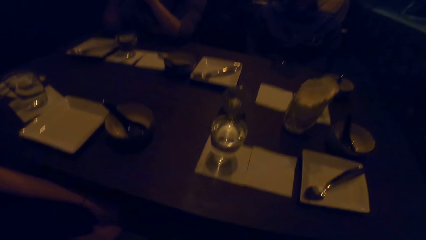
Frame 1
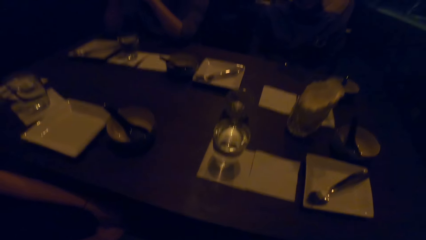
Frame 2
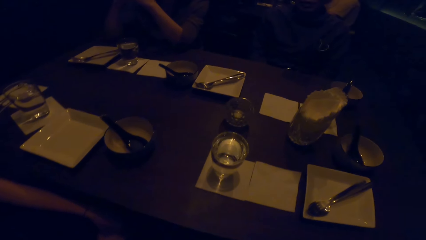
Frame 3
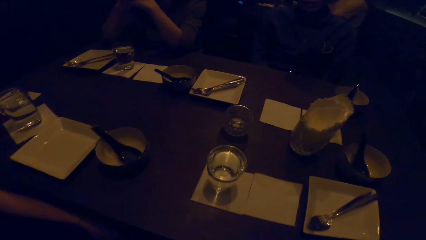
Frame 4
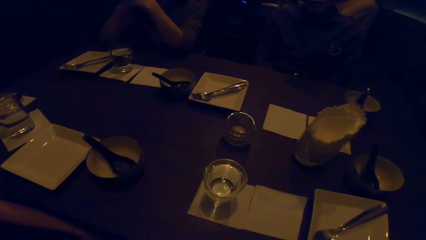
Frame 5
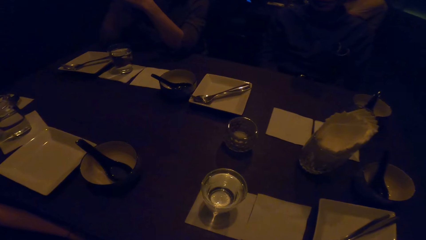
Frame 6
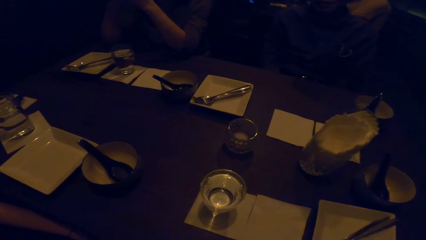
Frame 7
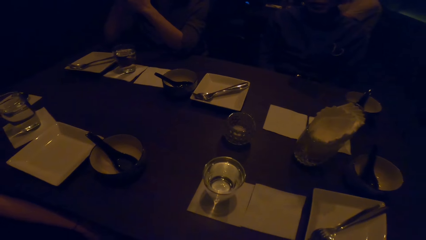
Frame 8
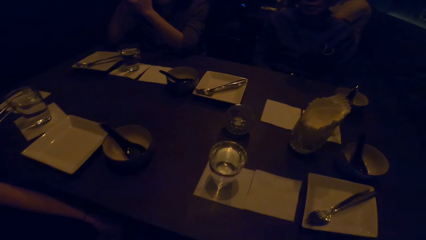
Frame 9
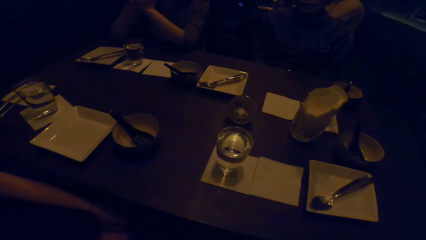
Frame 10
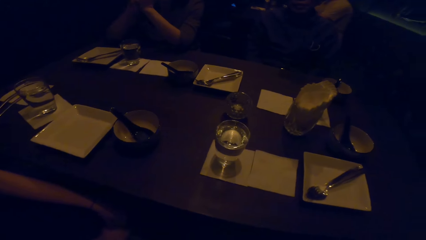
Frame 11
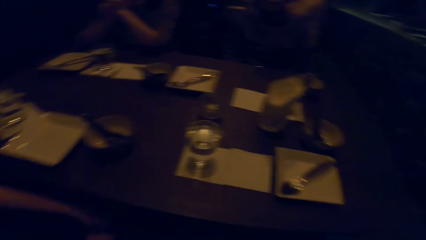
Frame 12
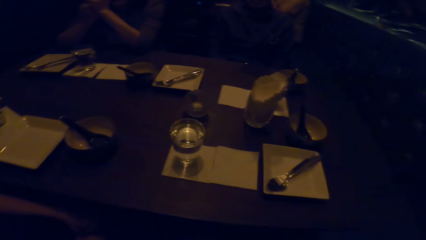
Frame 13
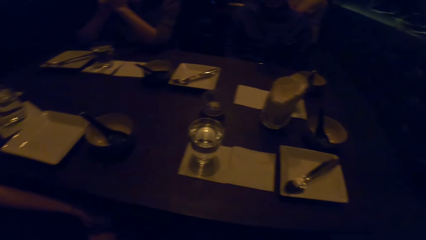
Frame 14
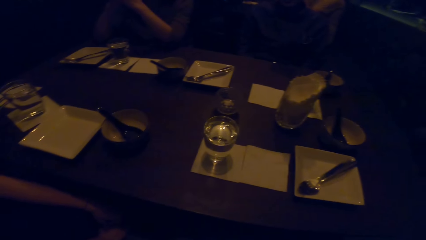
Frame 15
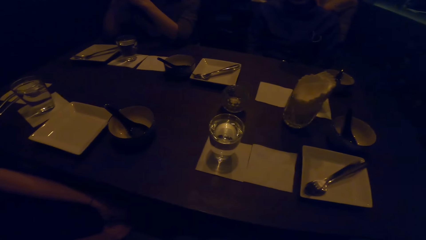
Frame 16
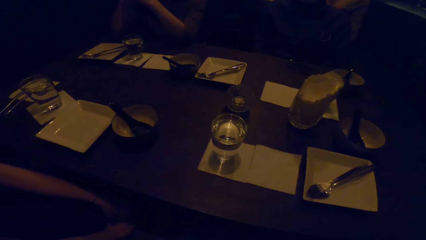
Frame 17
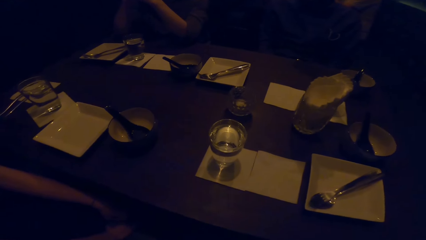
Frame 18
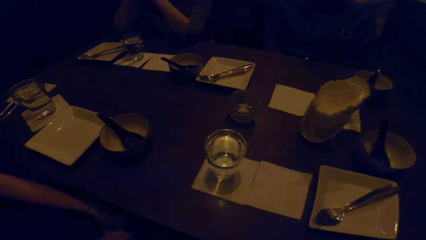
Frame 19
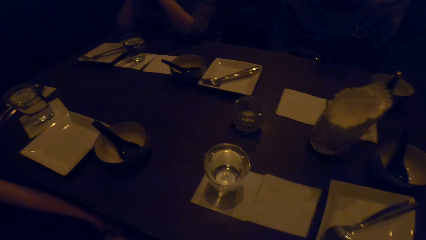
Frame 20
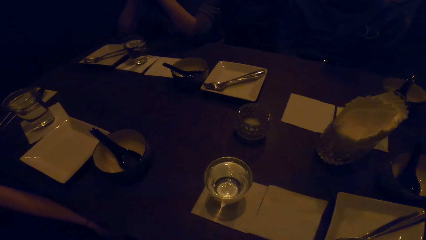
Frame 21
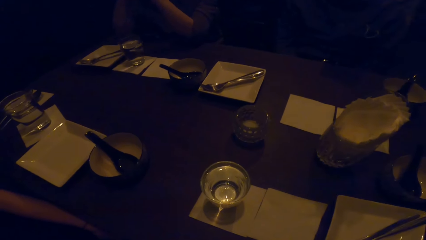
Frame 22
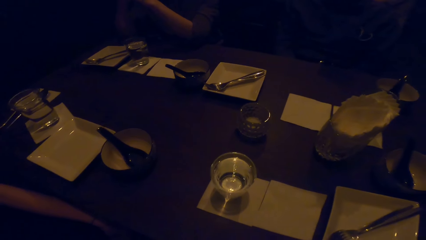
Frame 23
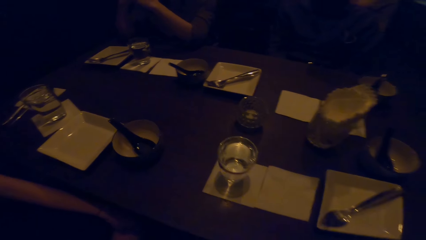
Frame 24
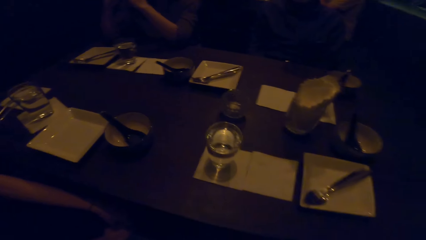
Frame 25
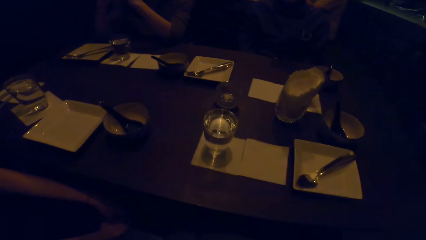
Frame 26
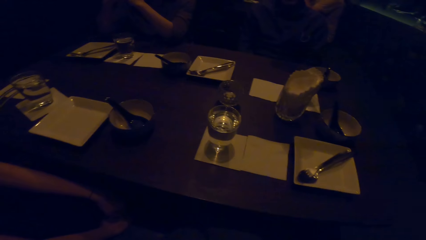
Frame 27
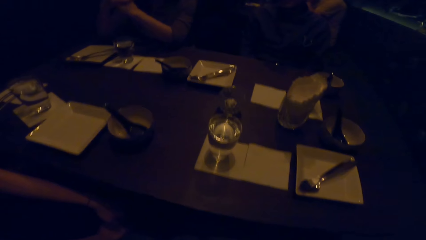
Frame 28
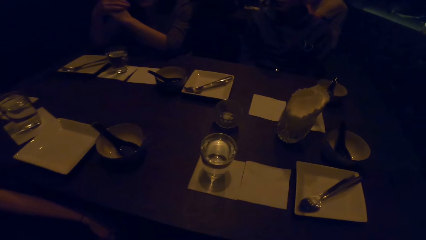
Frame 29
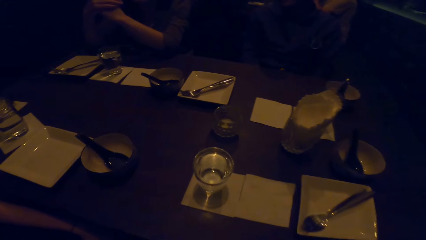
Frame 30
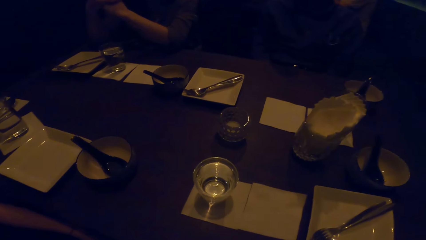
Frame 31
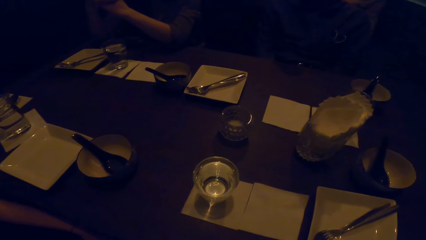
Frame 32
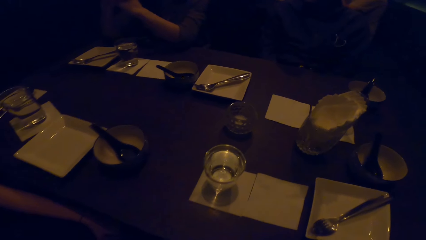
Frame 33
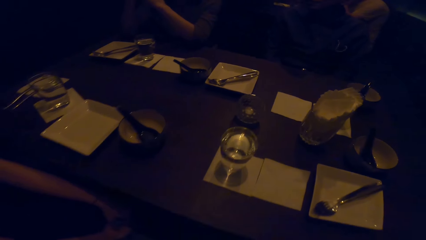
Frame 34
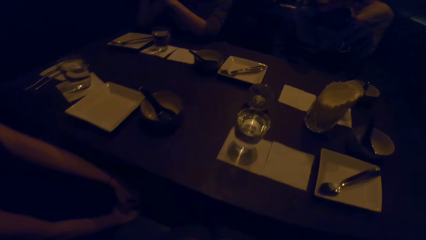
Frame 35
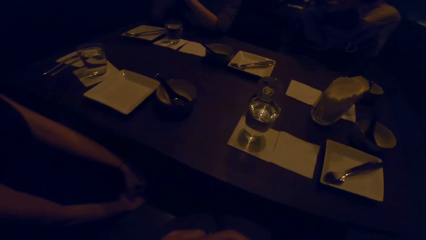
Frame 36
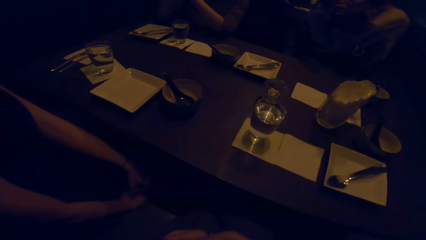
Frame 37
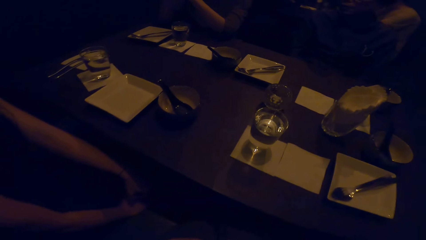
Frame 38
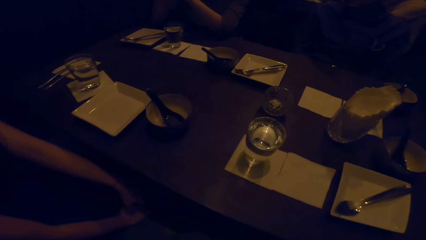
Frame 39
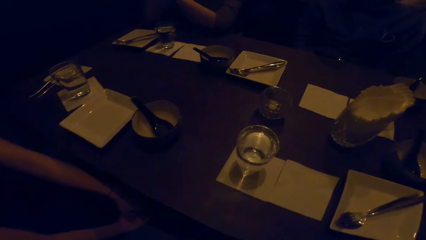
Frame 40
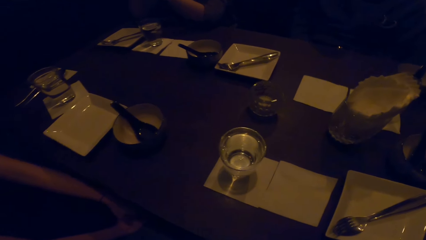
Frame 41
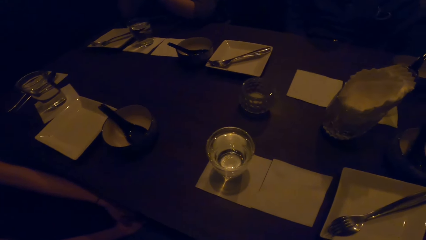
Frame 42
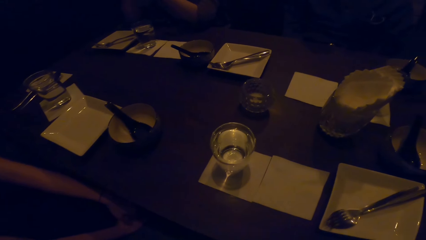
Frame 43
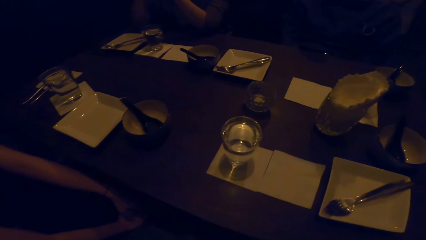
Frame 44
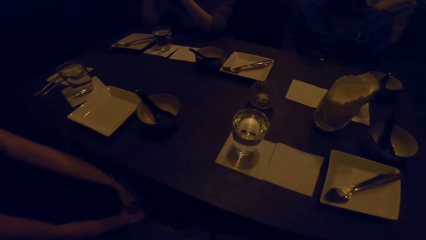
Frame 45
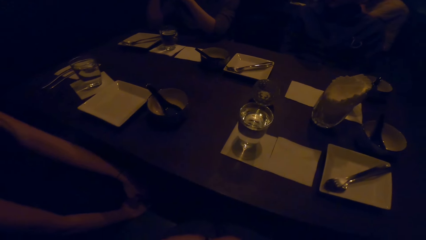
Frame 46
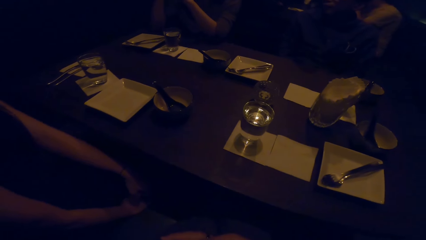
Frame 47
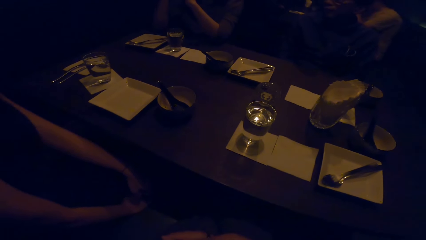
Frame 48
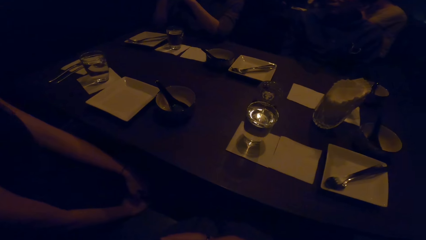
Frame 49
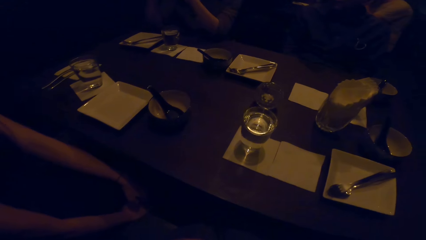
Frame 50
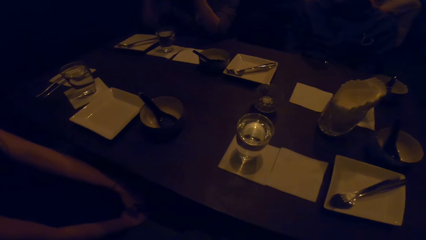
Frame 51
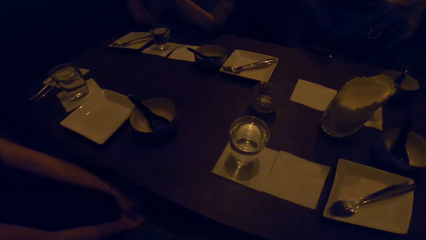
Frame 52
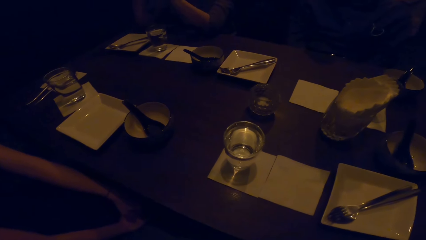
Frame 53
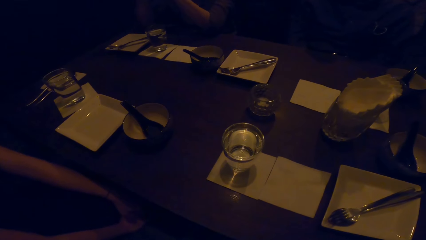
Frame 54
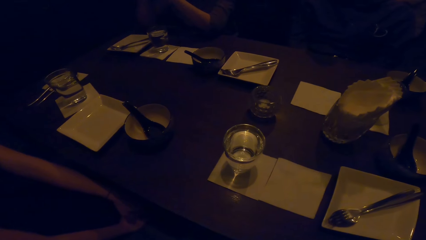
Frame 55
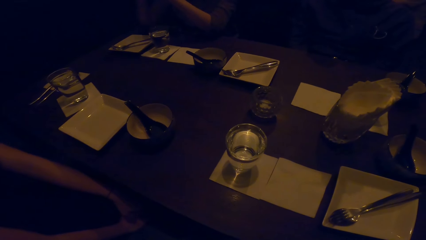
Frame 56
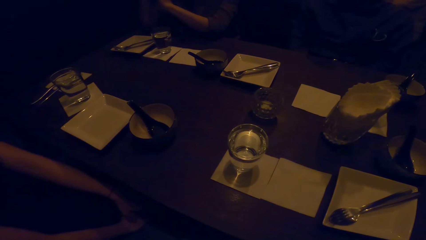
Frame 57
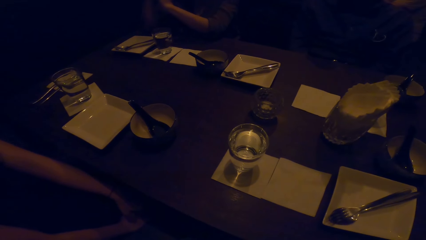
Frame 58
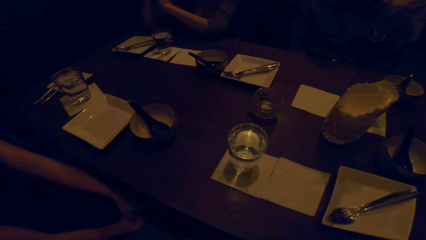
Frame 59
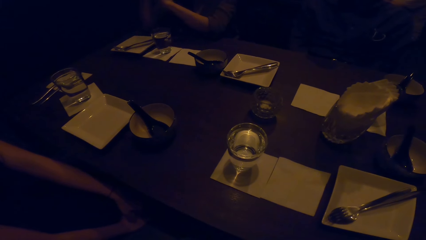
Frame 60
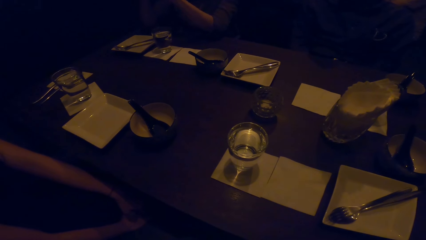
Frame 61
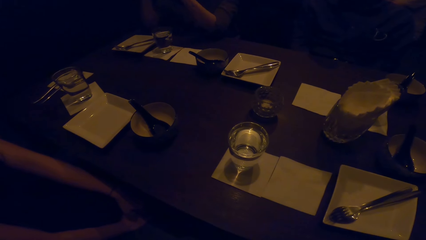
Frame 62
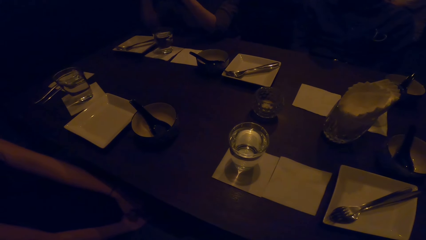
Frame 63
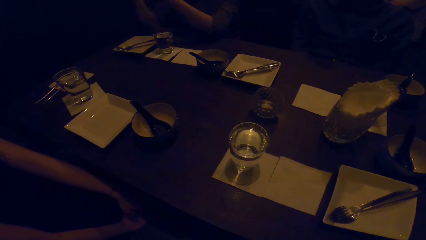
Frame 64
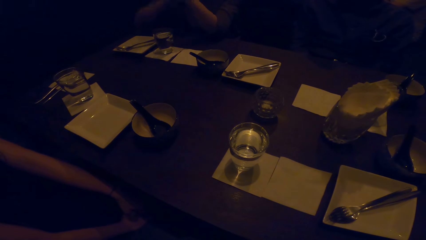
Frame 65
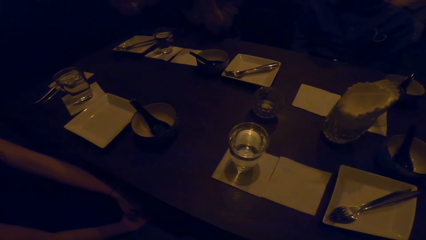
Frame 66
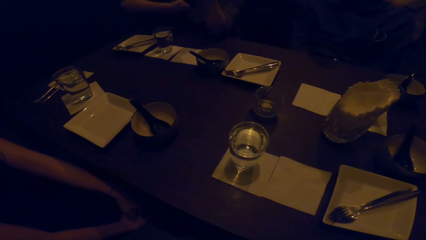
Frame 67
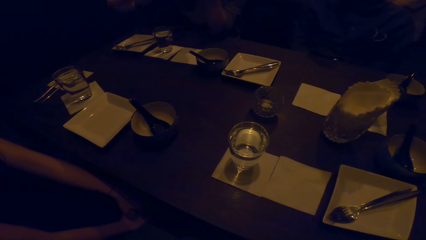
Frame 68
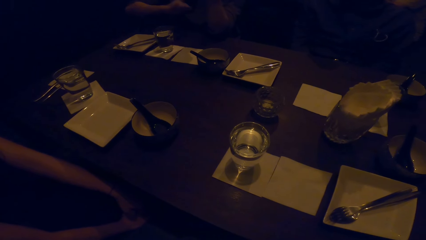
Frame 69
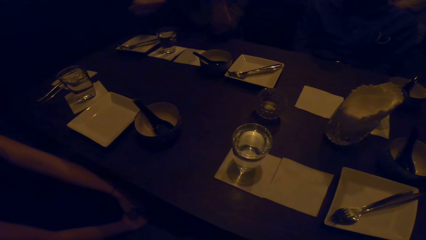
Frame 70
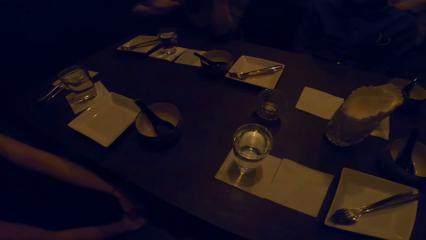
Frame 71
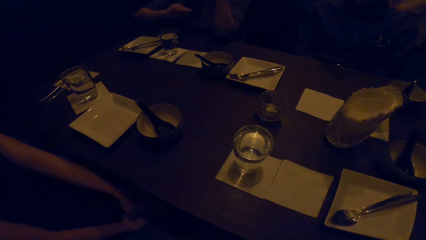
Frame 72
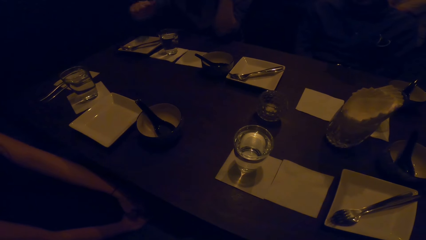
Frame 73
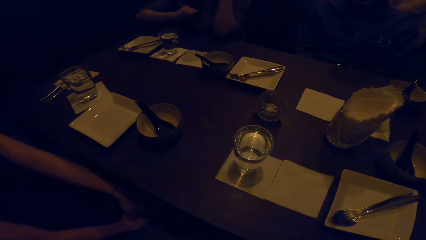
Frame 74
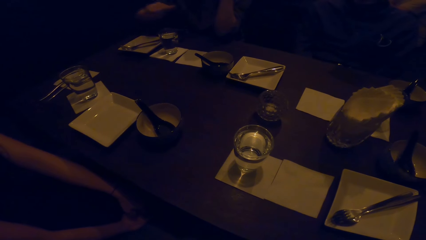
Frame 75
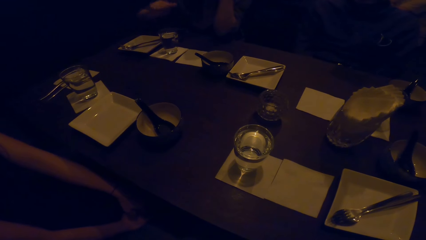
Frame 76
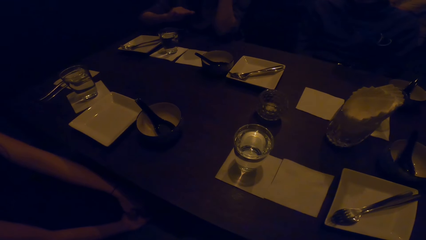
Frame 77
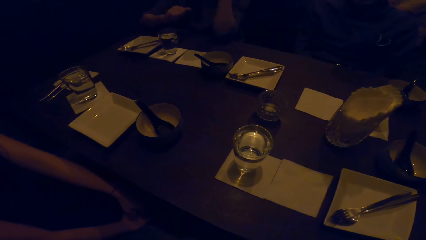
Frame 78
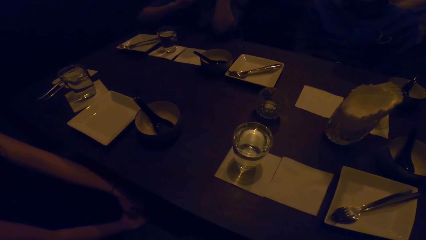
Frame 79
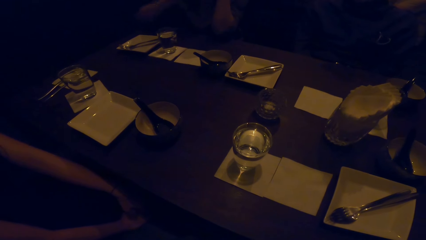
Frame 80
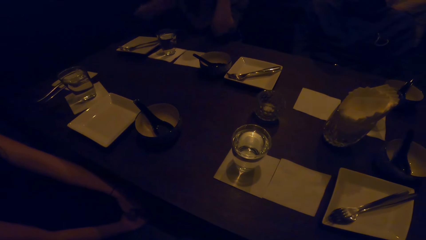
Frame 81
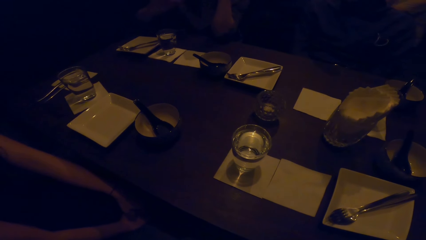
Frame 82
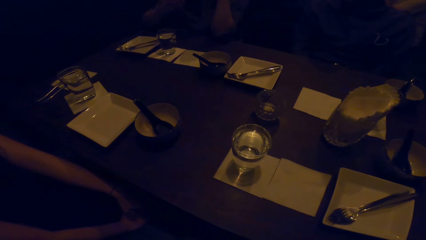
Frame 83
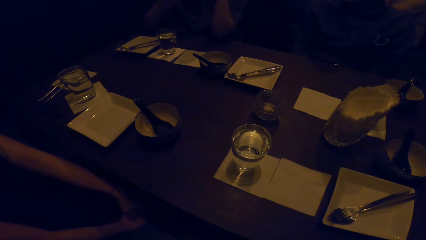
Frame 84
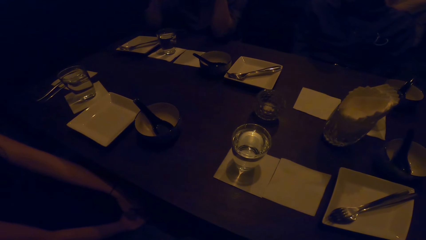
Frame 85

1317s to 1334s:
A woman talks to her colleagues. The camera wearer talks to her colleagues. A man talks. The woman talks to the camera wearer.
